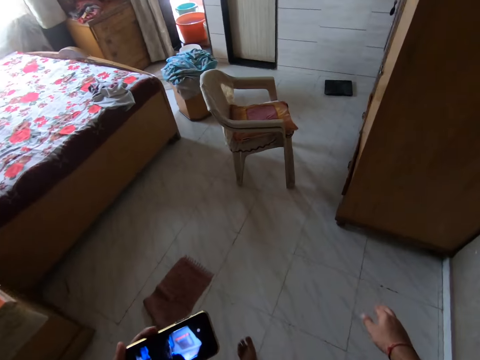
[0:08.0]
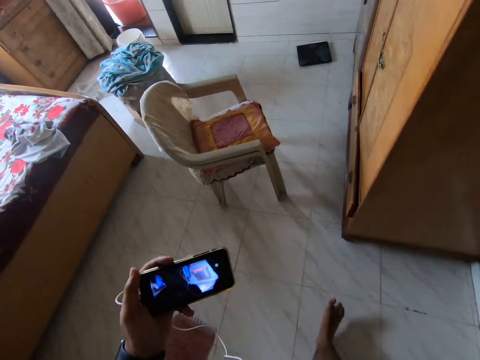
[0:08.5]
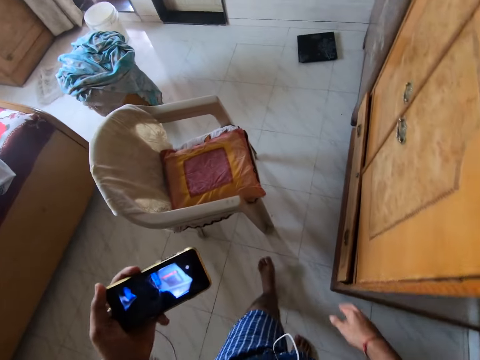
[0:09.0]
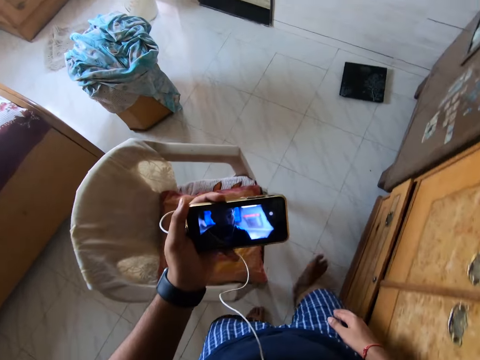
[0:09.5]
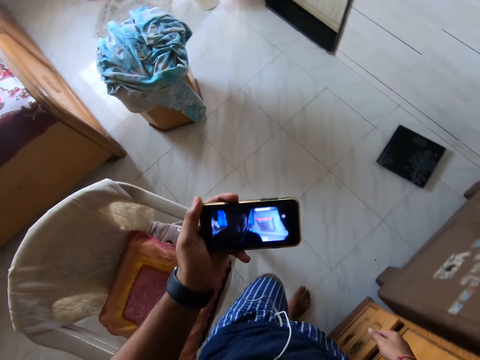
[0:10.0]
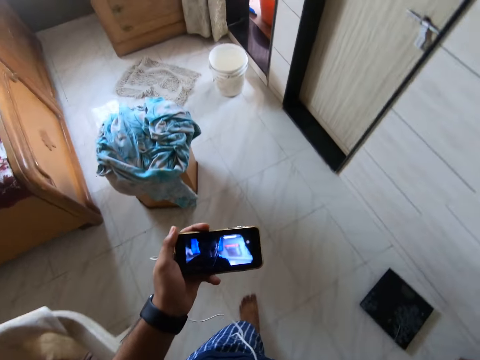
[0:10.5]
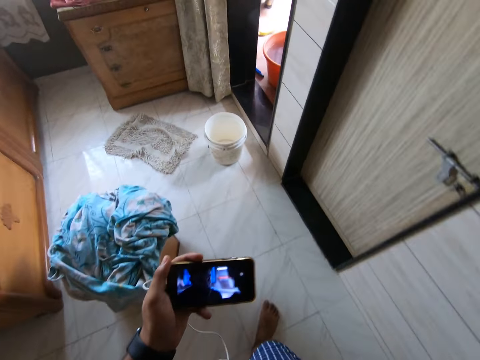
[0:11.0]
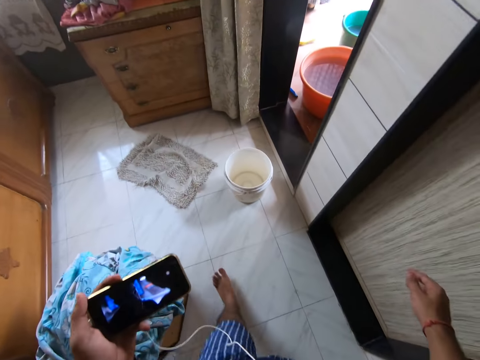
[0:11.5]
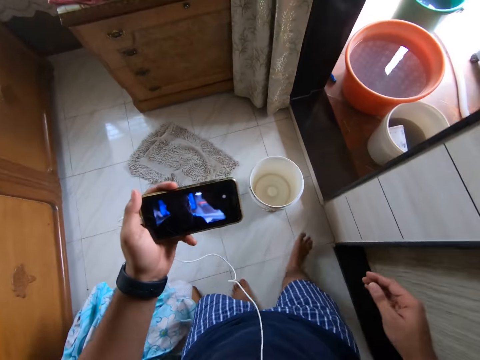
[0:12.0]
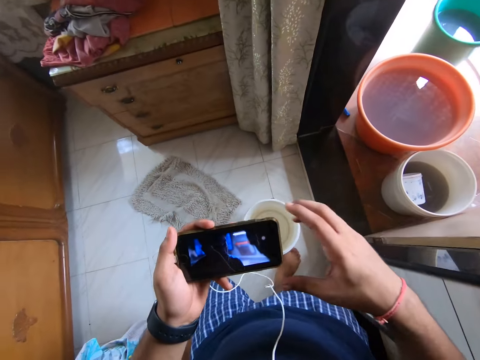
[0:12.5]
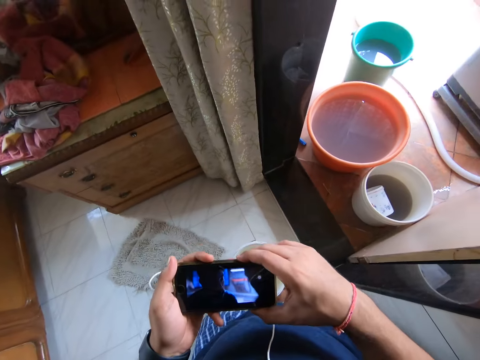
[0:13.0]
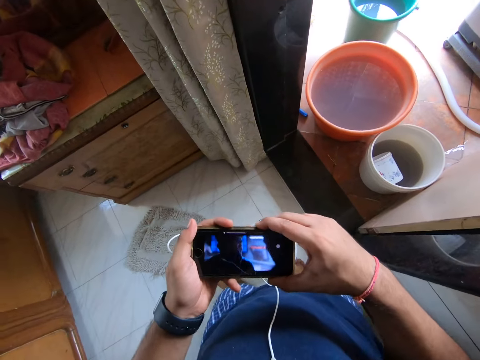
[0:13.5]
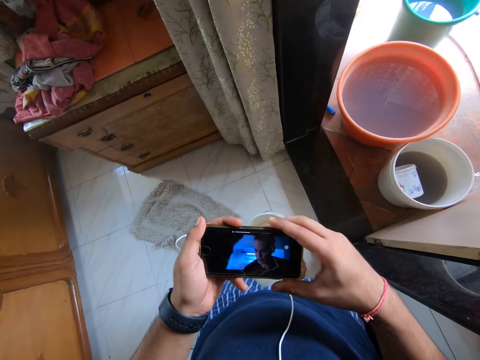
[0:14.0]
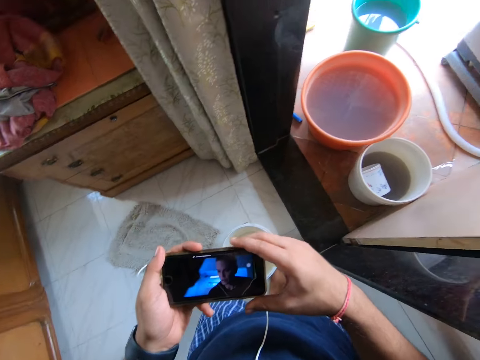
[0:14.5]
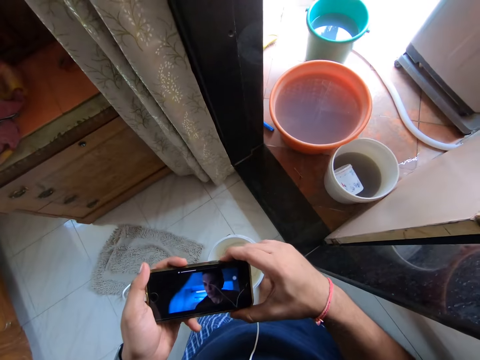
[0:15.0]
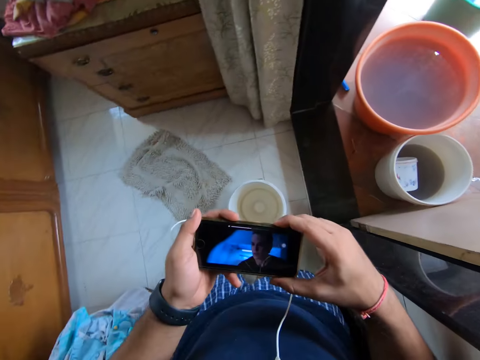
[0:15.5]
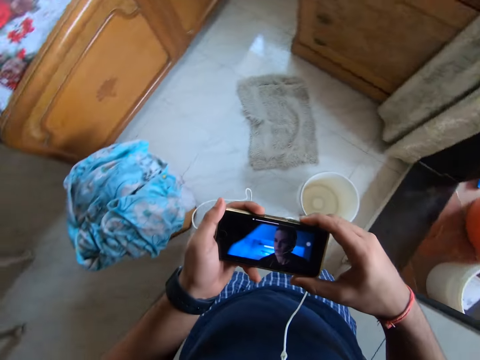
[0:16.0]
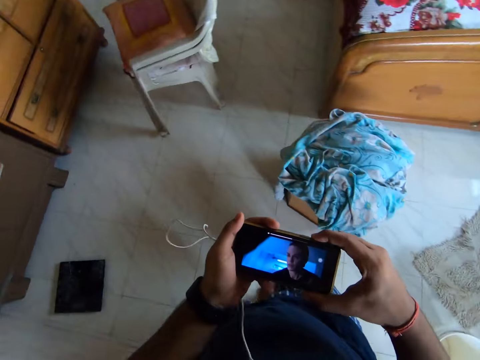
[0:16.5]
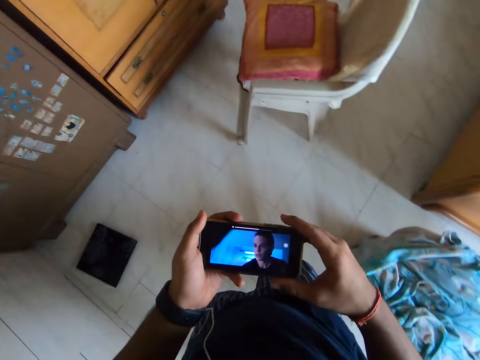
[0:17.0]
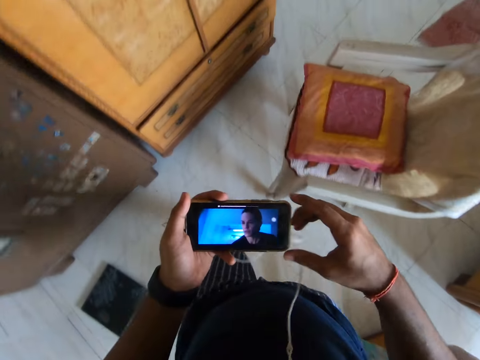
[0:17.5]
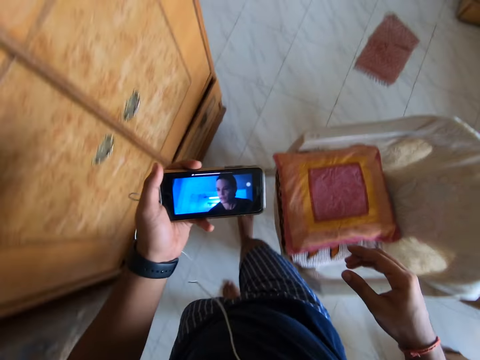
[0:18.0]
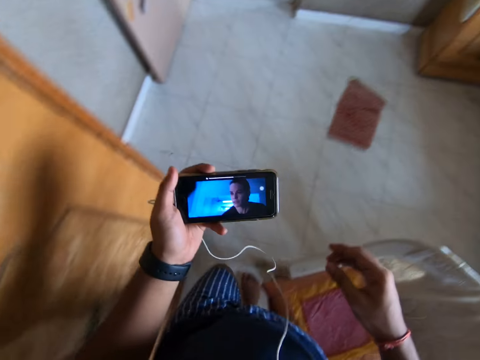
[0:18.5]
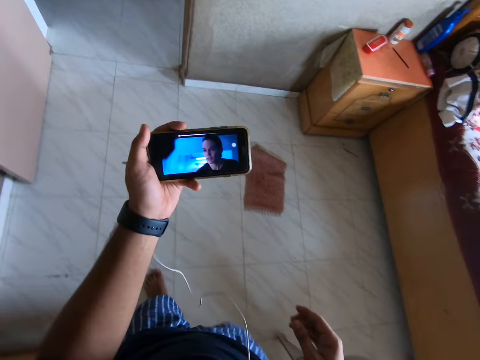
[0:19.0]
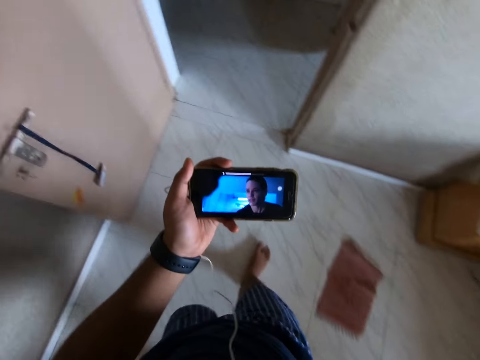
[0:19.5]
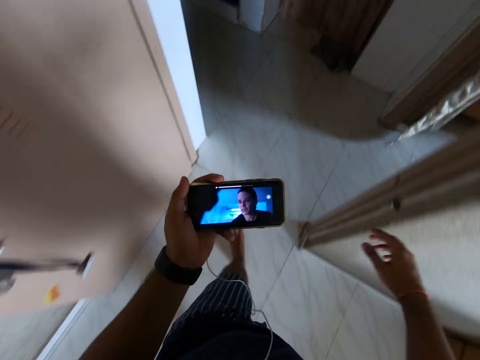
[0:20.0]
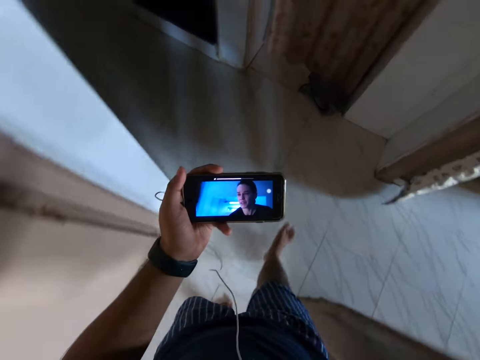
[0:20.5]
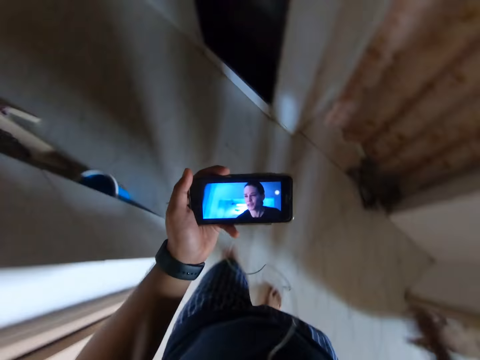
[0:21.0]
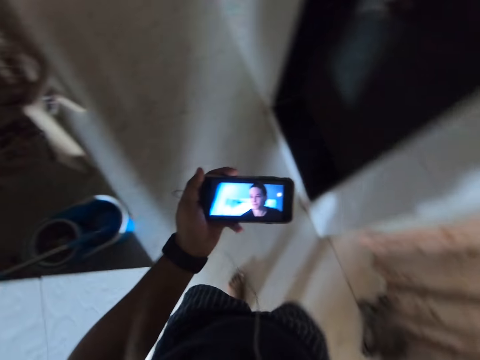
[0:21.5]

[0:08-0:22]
The camera wearer presses the volume button on the phone. They watch the video on the phone and hold the phone with both hands. They remove the right hand from the phone. They press the phone. They watch the video on the phone. They walk around the house. They move the hand on the thigh.

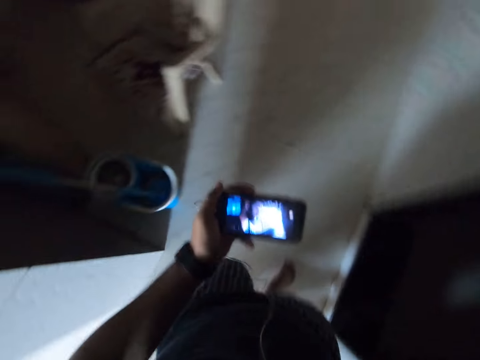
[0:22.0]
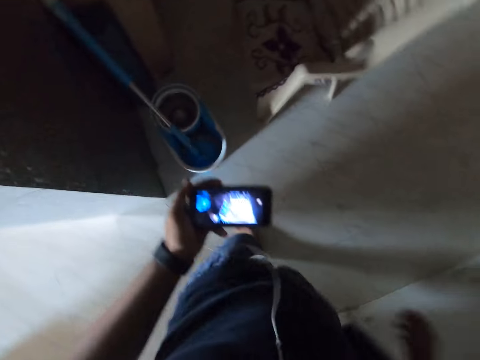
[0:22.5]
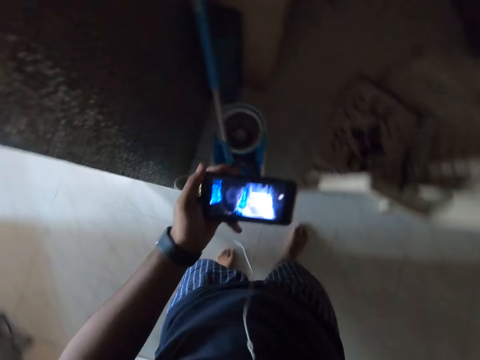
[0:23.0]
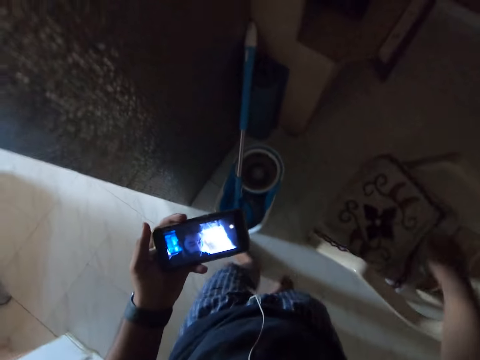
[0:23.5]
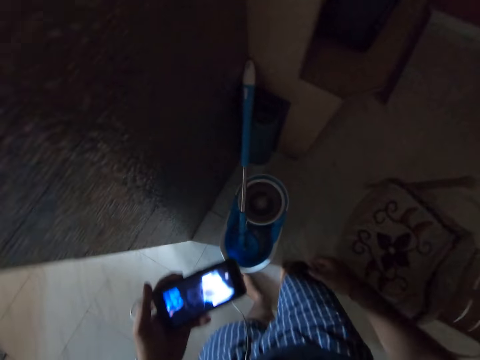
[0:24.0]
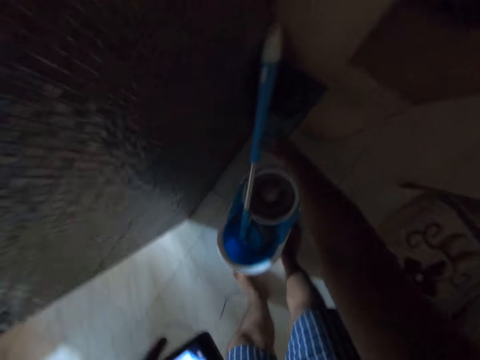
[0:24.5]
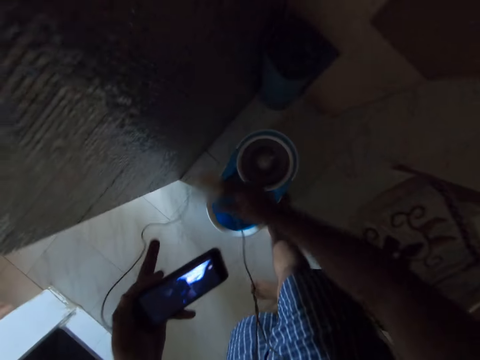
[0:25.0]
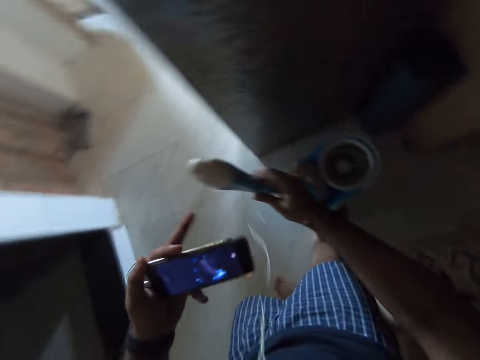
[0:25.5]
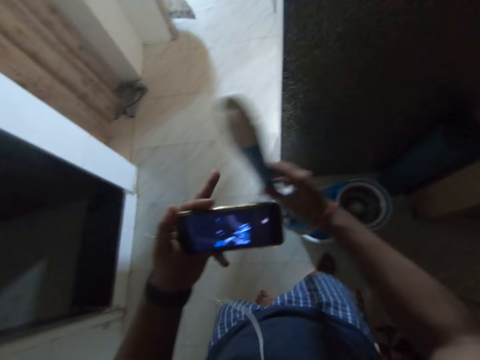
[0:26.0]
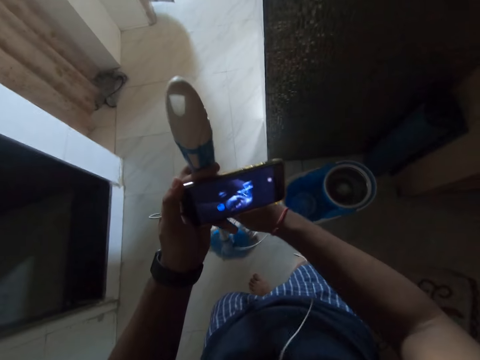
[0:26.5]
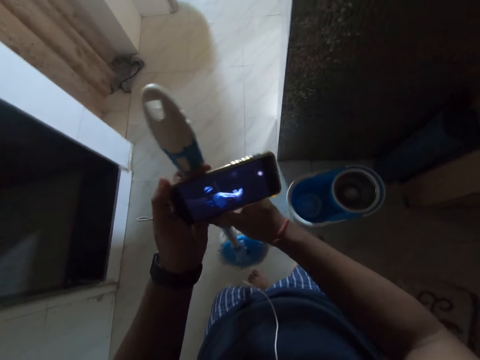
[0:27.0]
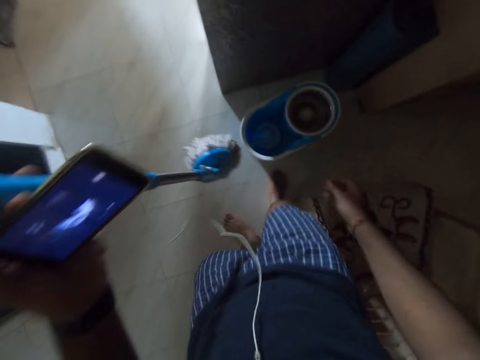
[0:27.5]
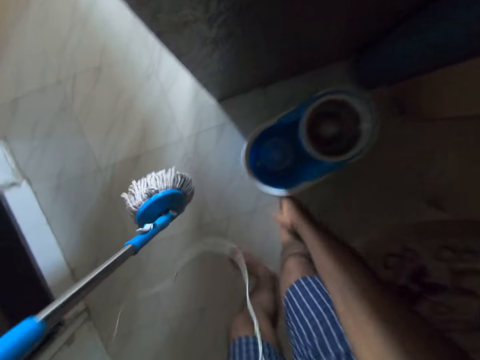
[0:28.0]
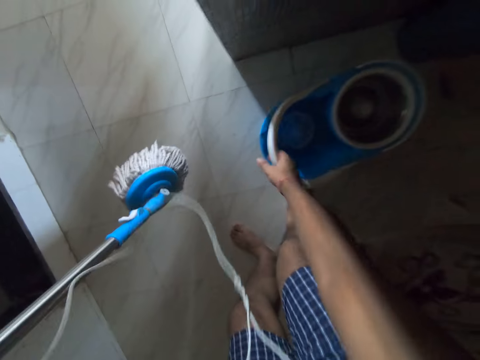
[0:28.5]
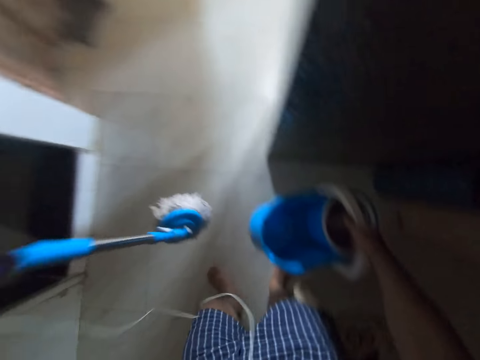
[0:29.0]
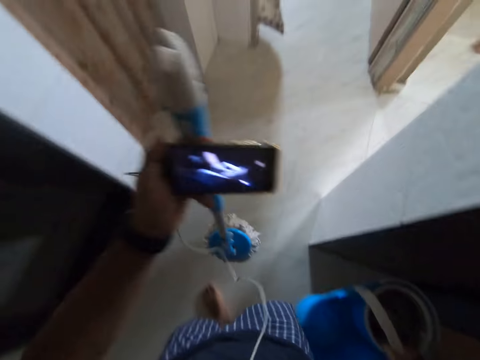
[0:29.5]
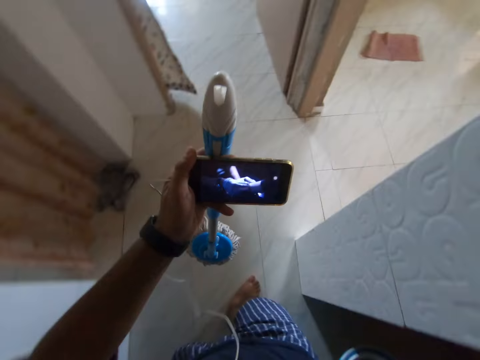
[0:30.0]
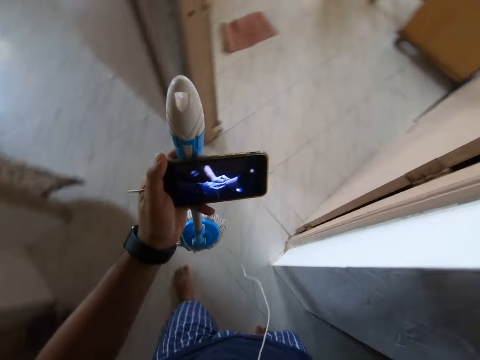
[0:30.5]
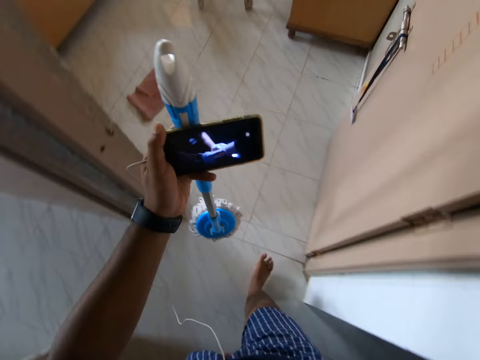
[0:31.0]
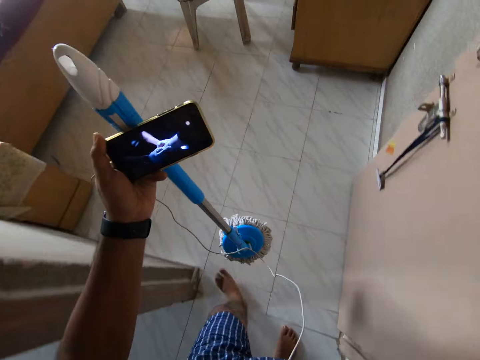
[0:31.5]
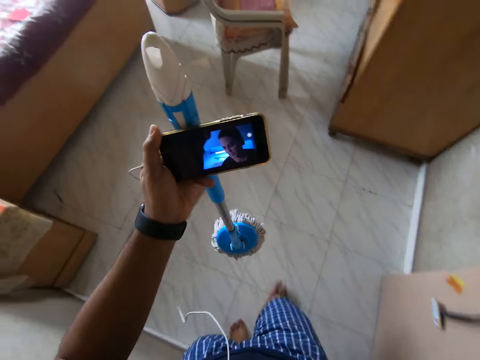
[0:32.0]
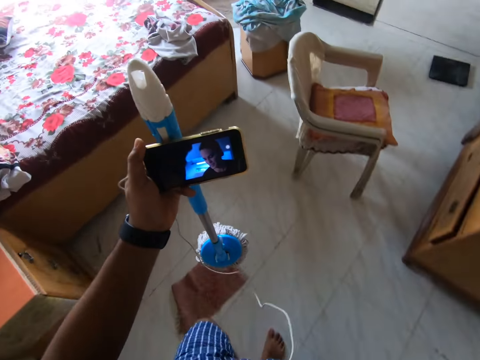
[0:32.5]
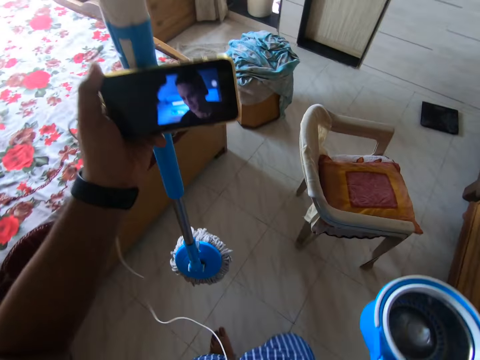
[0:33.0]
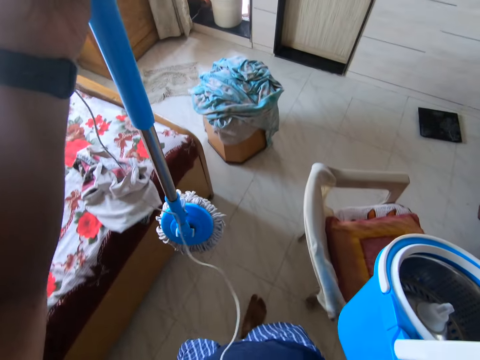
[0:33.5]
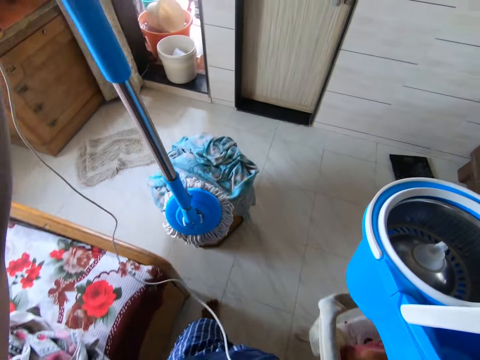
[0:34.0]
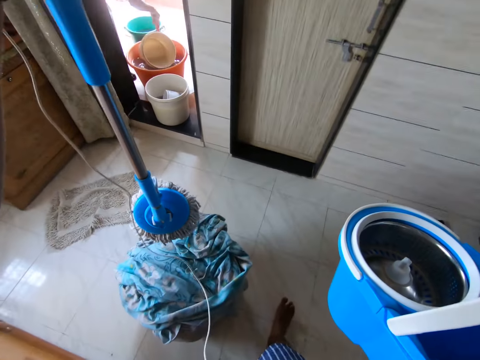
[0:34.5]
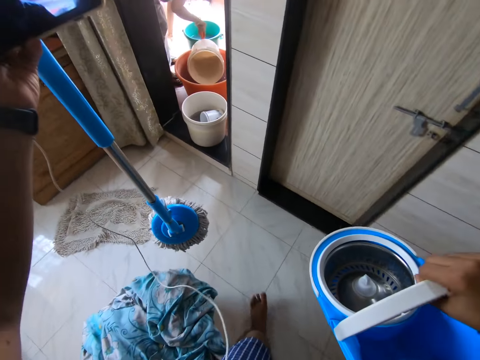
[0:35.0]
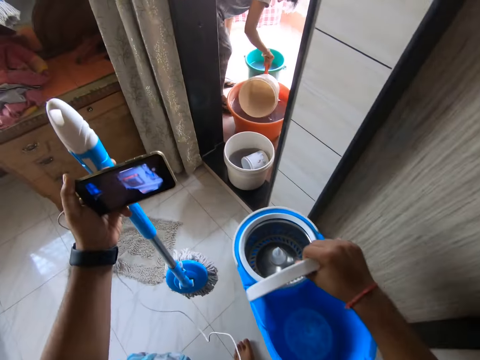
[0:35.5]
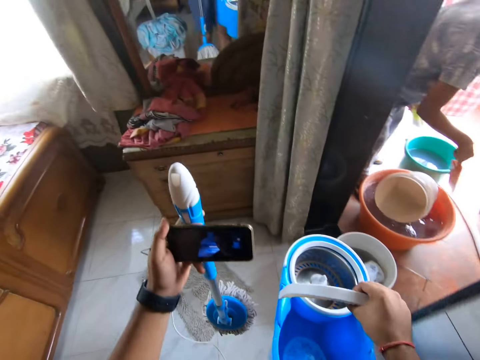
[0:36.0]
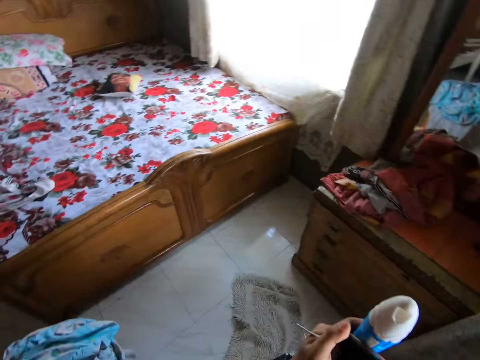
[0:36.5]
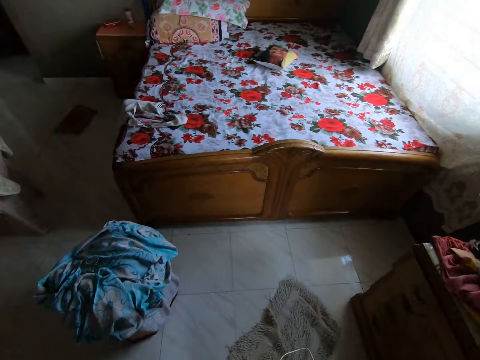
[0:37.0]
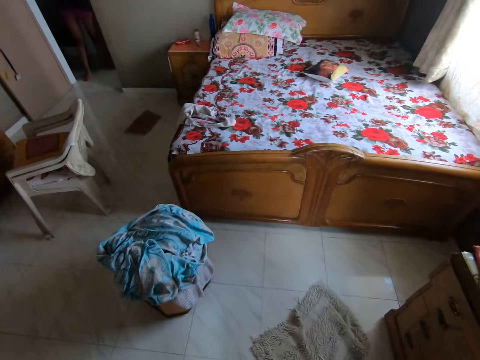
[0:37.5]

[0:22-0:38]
The camera wearer picks up the mop from the bucket. They pass the mop to the left hand. They take the bucket or container. They walk back to the room. They carry the bucket and the mop. They watch the video on the phone. They lift up the container. A person moves the hand in the bucket with water. The camera wearer puts the bucket and the mop on the floor.
